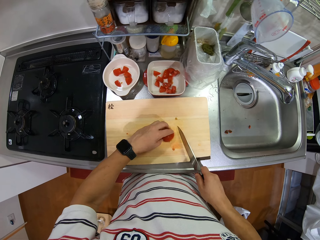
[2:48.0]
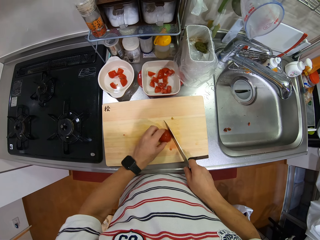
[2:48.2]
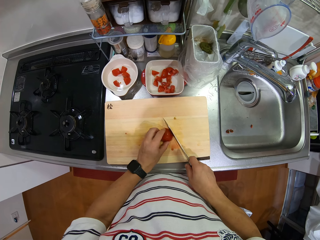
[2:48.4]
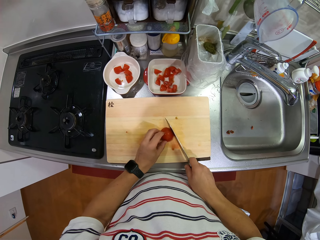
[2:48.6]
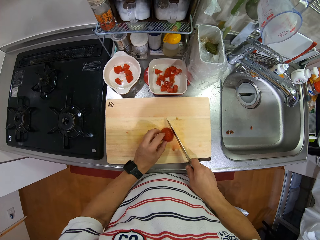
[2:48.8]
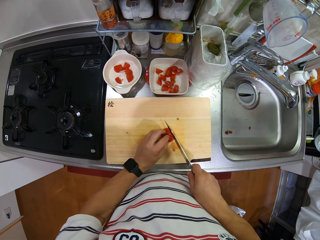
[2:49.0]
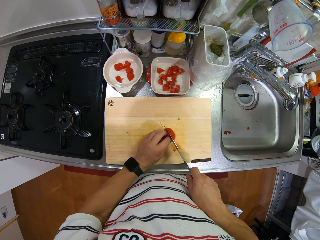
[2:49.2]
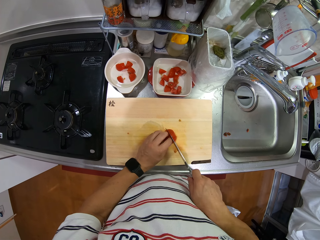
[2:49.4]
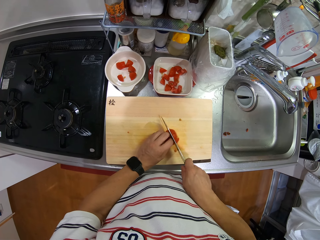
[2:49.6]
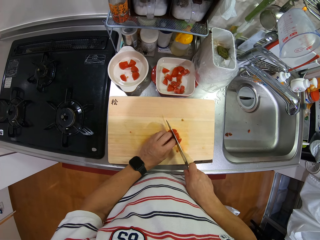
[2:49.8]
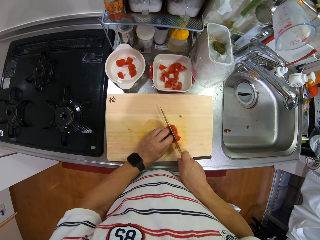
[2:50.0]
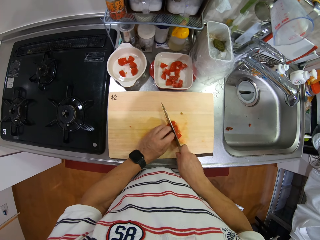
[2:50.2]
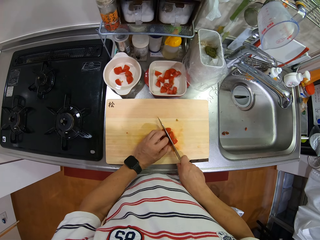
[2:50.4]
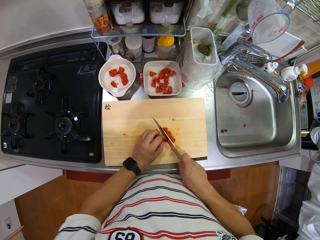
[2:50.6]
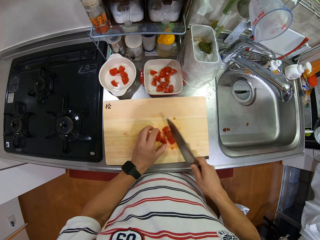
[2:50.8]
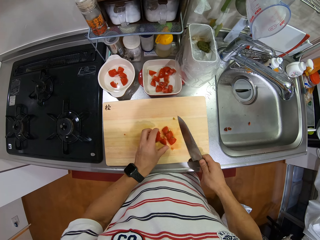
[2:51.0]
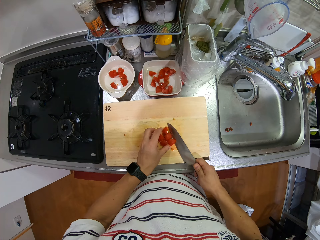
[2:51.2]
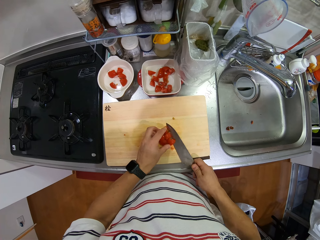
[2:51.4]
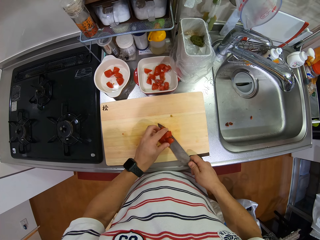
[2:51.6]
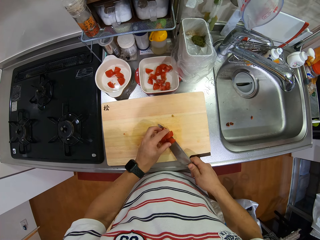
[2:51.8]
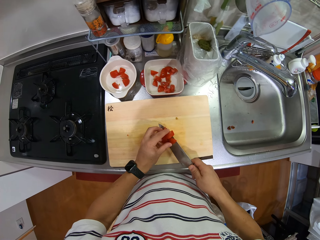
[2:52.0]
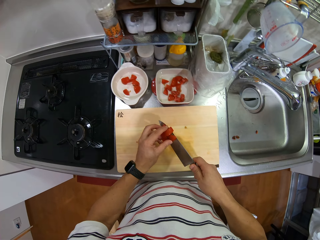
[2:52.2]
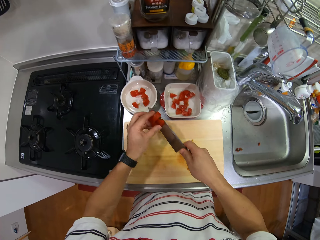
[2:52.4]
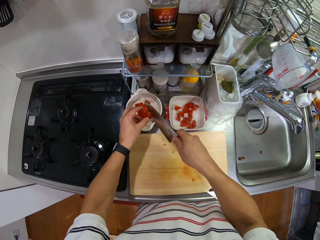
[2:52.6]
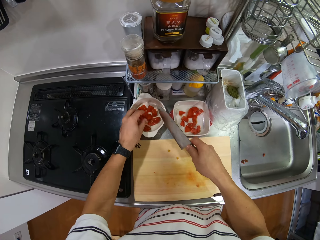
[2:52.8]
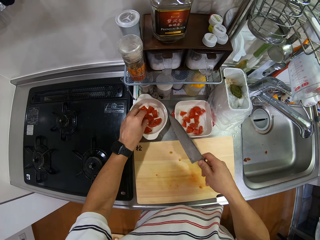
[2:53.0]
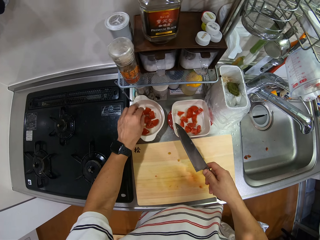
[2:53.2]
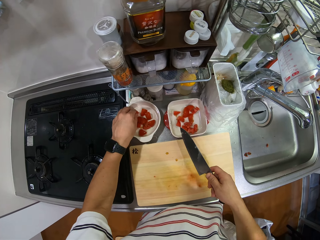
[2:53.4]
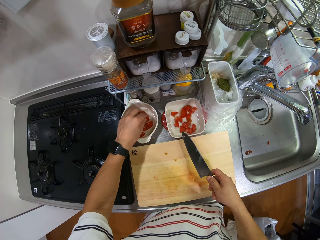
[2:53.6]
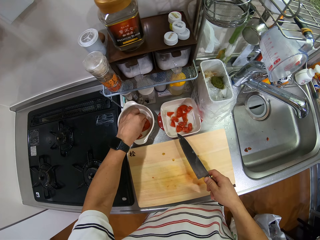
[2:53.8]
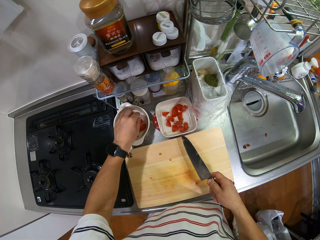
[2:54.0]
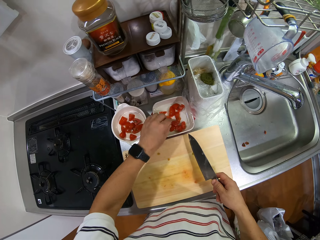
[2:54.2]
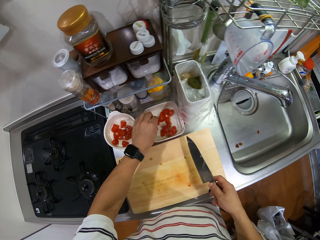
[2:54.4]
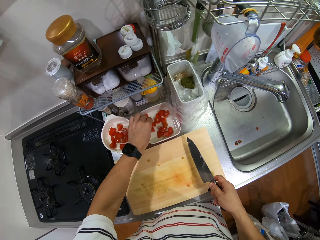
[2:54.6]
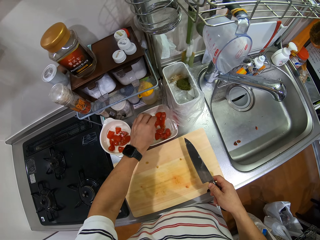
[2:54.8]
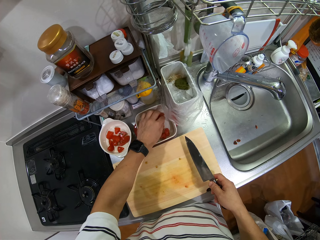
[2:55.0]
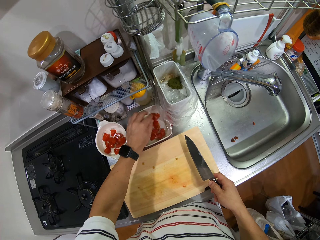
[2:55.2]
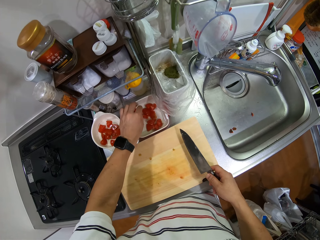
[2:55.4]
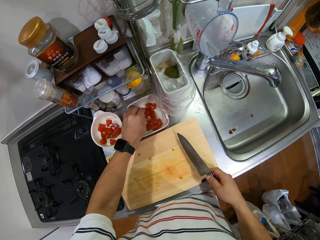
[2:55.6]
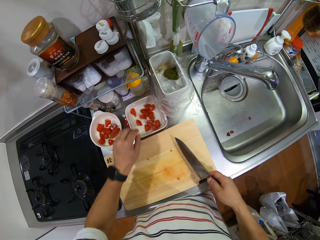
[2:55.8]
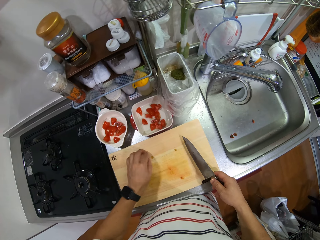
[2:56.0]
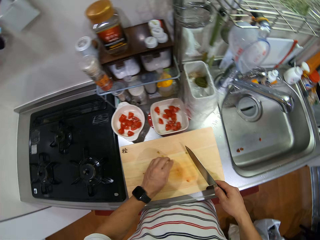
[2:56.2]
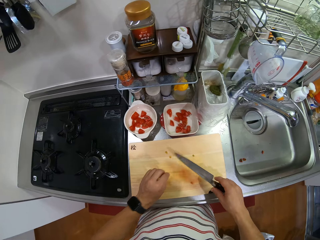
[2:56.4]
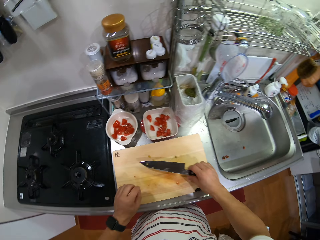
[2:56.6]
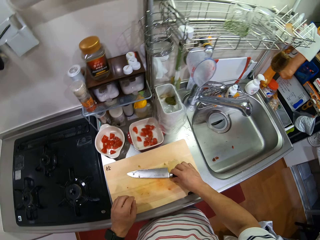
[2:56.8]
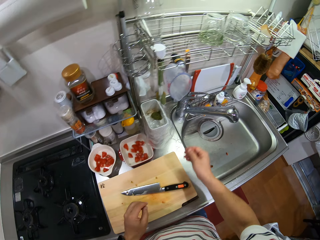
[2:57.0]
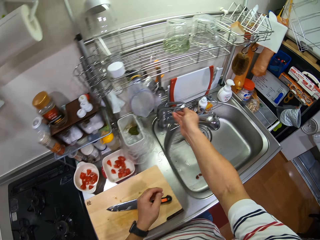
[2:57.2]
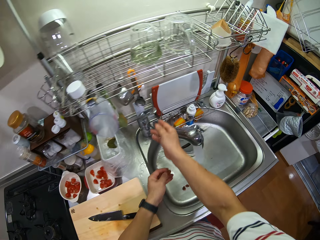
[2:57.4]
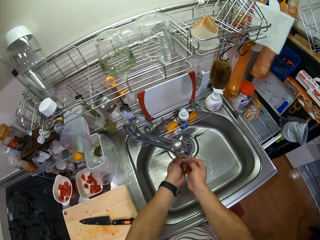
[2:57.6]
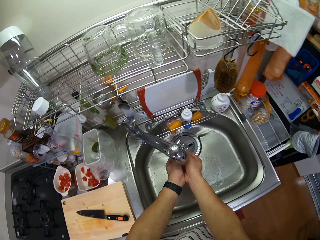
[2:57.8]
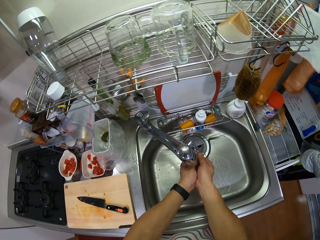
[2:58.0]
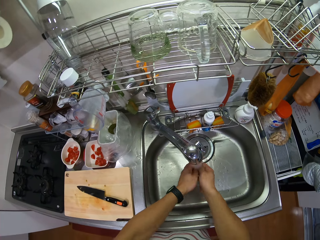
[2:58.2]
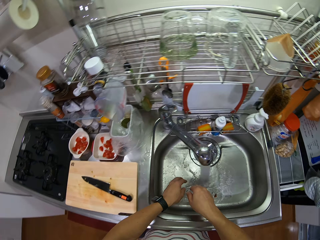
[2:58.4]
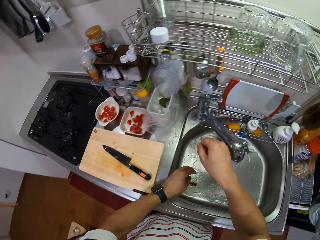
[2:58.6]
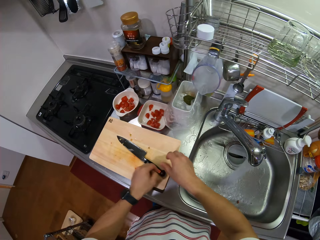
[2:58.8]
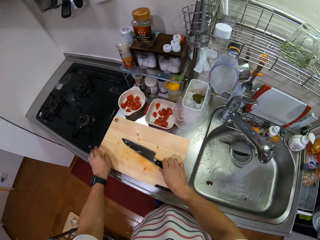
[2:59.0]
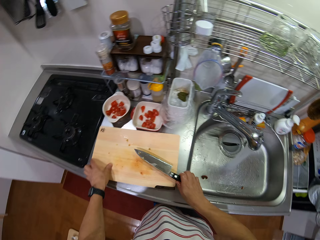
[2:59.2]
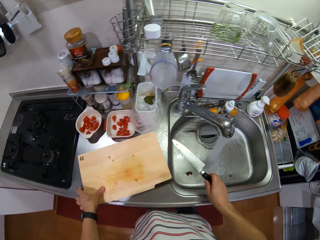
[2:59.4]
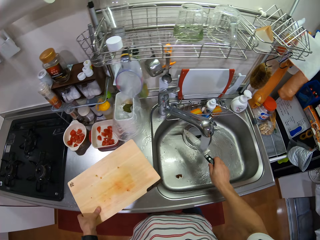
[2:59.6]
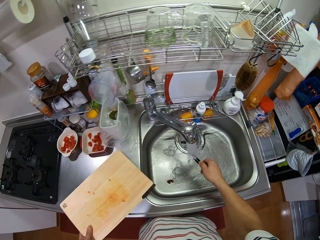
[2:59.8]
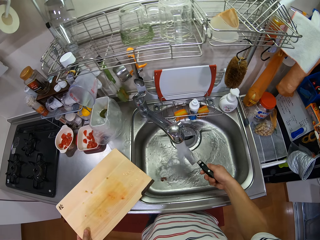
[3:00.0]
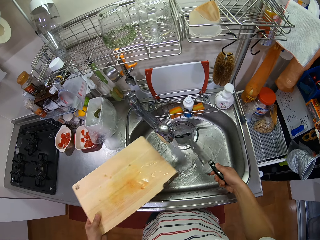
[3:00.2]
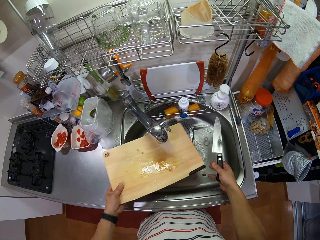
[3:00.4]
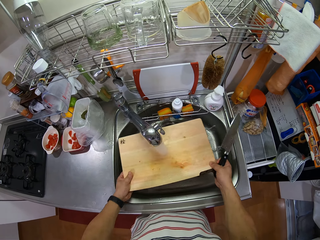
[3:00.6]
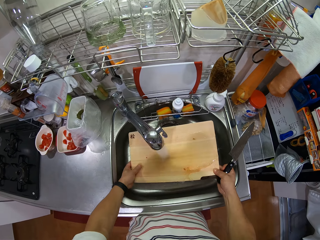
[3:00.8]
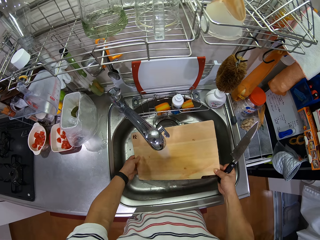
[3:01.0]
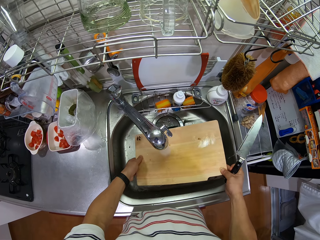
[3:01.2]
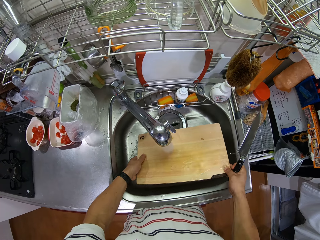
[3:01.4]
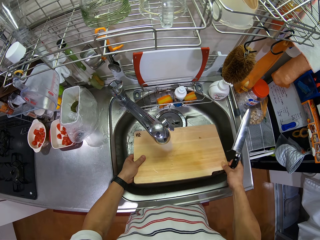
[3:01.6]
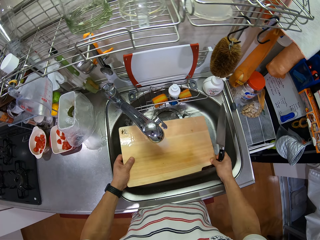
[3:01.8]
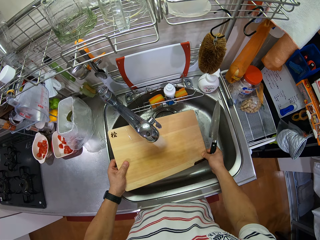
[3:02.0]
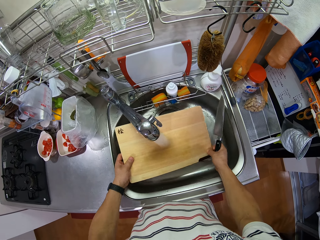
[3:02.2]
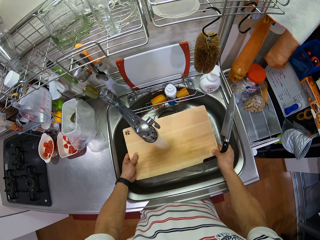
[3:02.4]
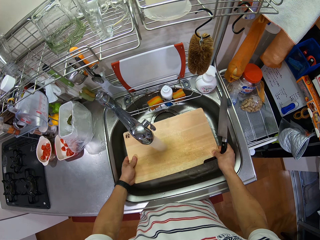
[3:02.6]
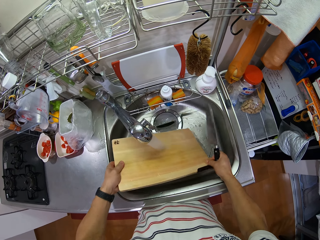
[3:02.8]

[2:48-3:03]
The camera wearer chops the tomatoes. They scoop the tomato. They put tomato pieces in the bowl and arrange the tomato pieces in the bowl. They put the knife on the chopping board. They open the tap. They wash the hands. They remove excess water from hands. They pick up the chopping board on the kitchen counter, pick up the knife. They rinse the knife. They rinse the chopping board.

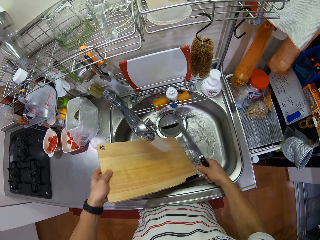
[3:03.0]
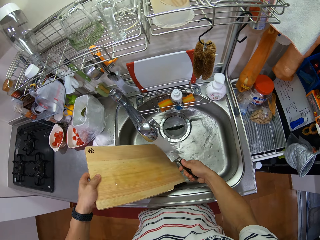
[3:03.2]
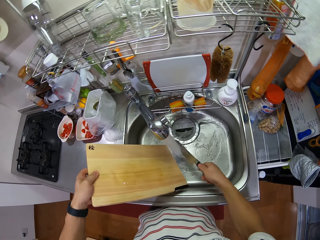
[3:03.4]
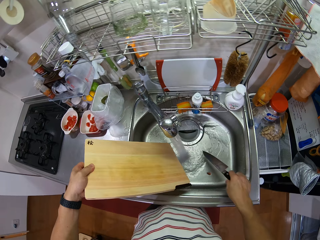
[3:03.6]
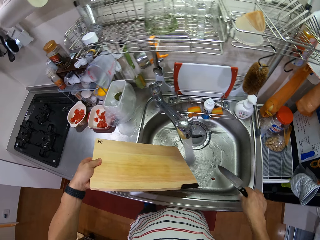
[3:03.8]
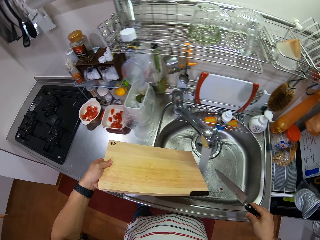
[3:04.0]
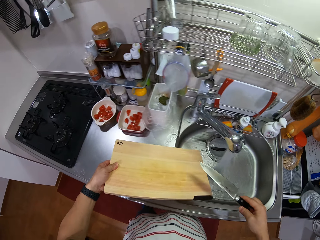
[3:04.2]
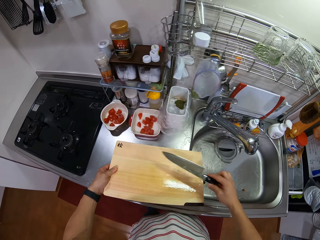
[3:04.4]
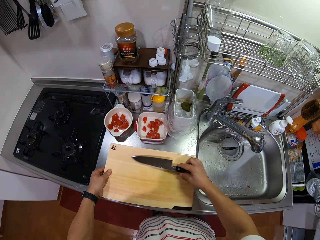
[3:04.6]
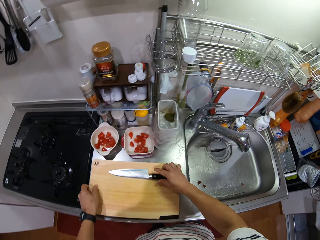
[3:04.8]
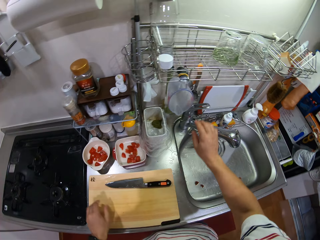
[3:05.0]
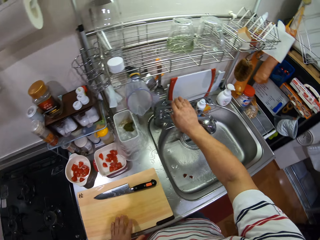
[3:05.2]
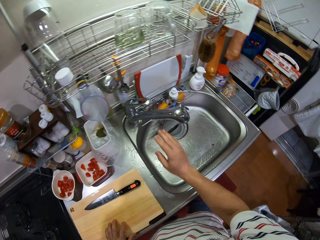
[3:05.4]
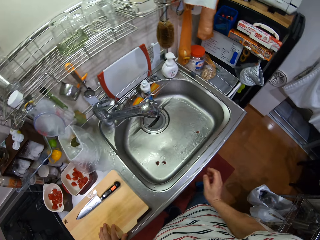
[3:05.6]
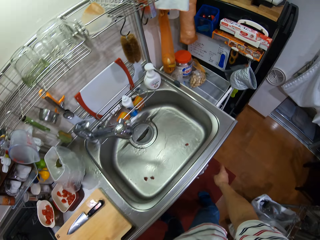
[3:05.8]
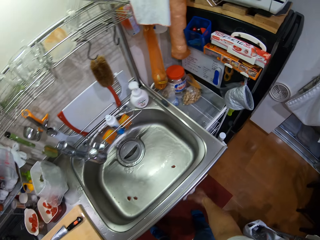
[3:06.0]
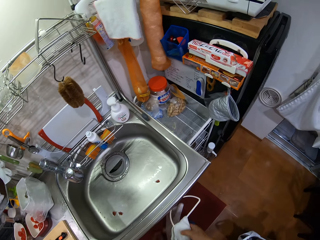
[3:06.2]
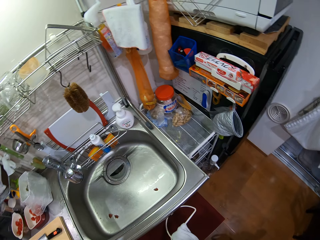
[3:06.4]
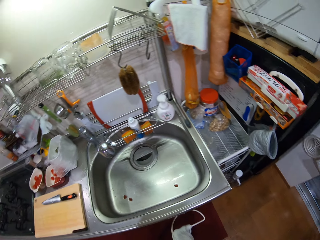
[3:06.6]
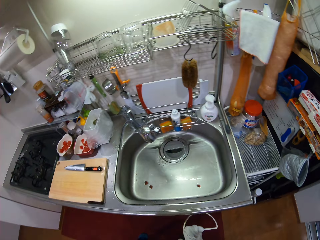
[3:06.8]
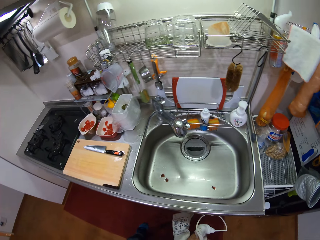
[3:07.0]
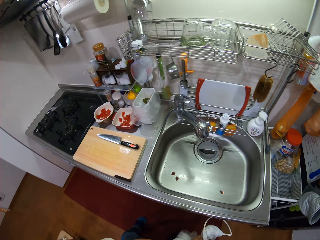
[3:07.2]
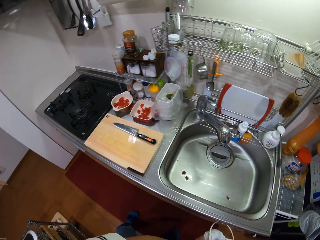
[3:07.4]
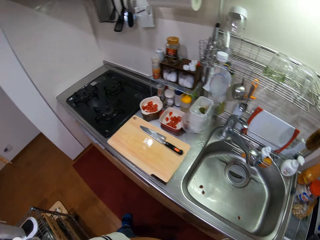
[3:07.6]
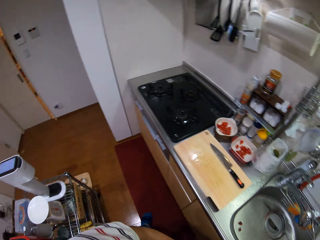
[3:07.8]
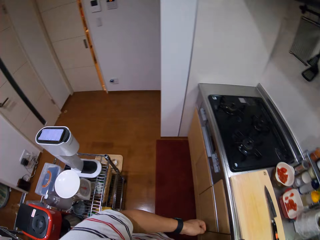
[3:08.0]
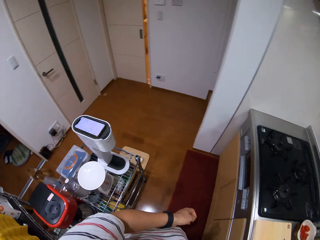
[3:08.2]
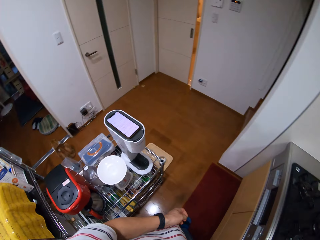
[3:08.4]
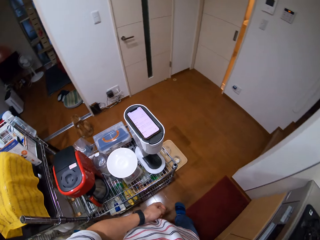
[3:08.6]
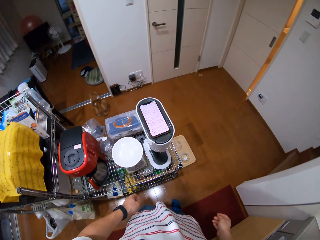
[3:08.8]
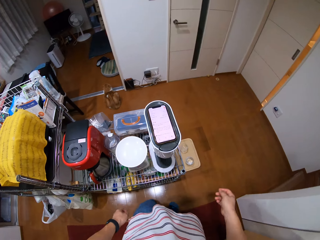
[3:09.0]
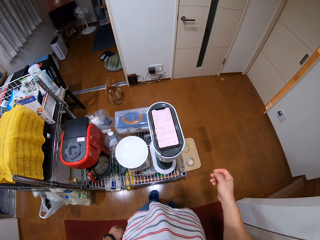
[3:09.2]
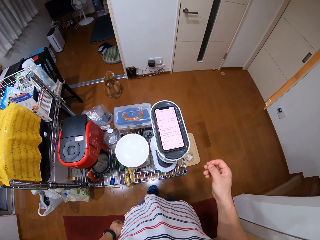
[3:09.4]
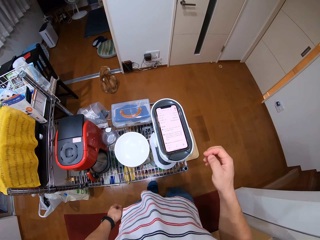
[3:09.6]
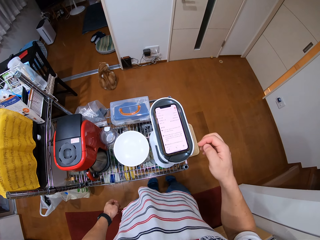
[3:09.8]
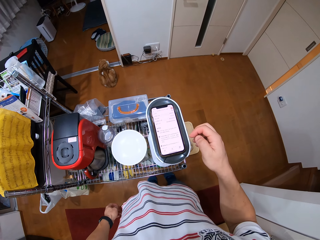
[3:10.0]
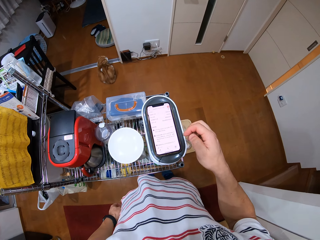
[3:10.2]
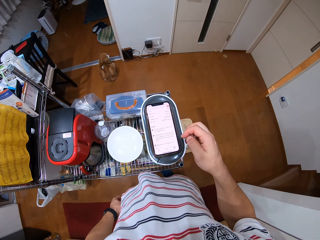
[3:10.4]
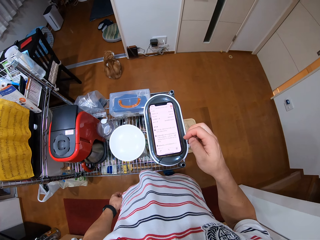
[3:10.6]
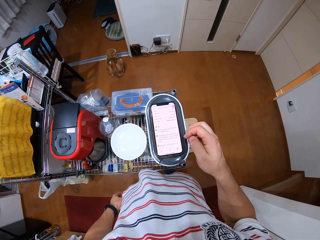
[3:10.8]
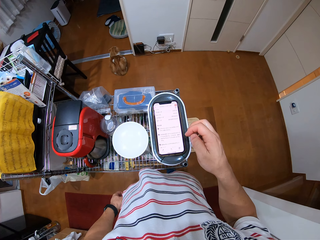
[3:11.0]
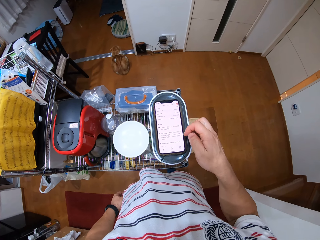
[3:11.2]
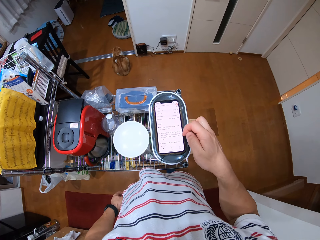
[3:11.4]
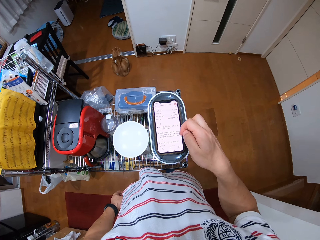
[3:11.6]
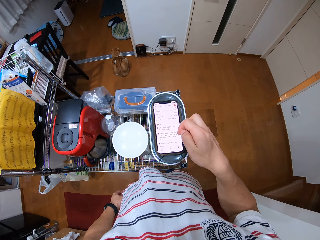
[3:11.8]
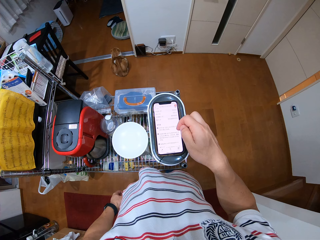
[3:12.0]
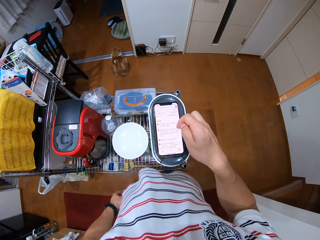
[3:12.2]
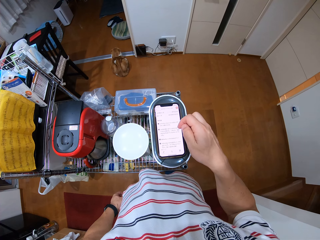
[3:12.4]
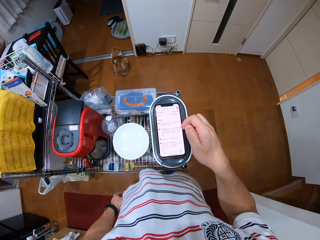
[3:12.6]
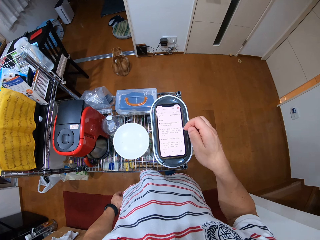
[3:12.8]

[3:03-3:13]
The camera wearer puts the chopping board on the kitchen counter. They put the knife on the chopping board. They close the tap. They wipe hand with the kitchen towel. They look around. They turn around. They walk around. They touch a phone. They look at the phone. They scroll the phone. They look at the phone again. They touch the phone screen.
